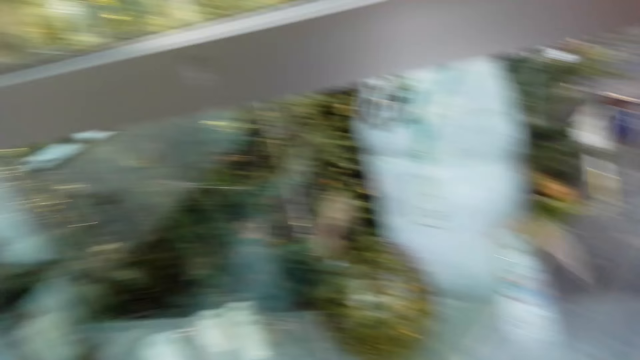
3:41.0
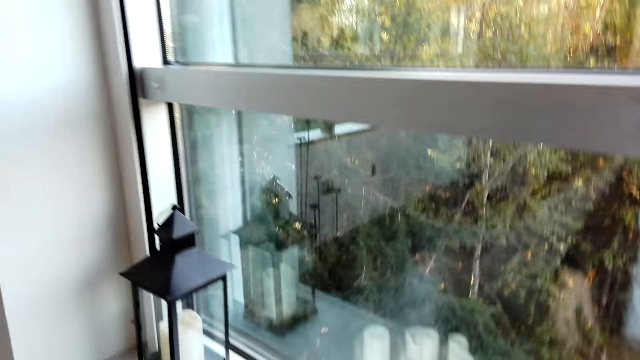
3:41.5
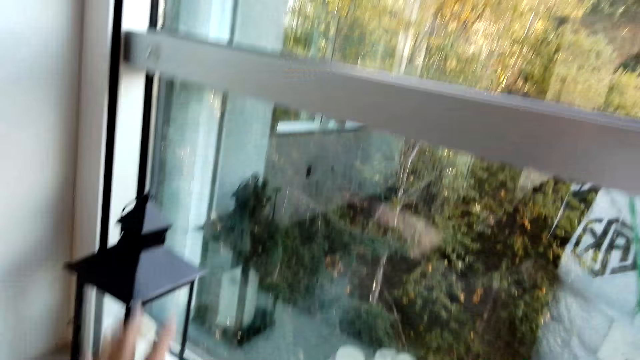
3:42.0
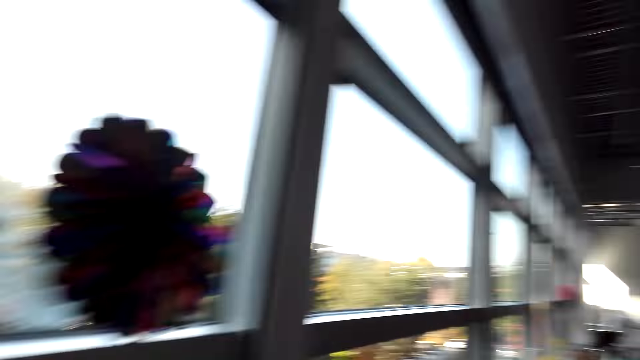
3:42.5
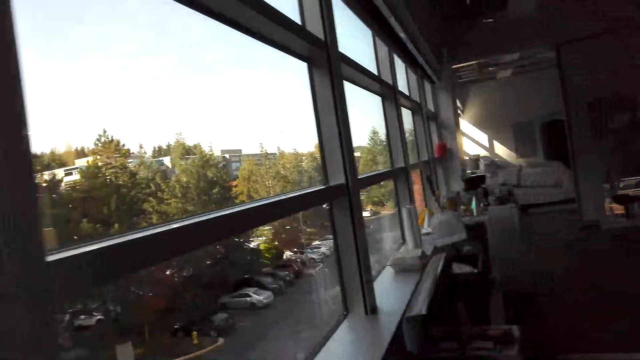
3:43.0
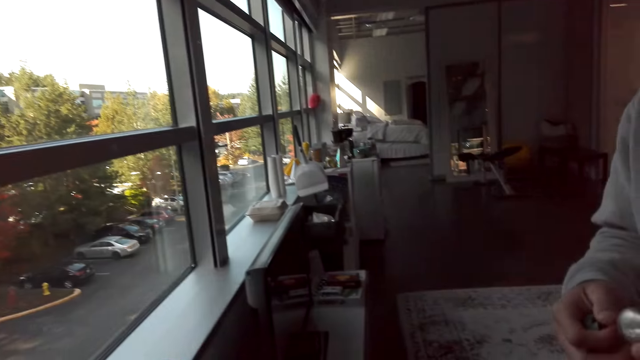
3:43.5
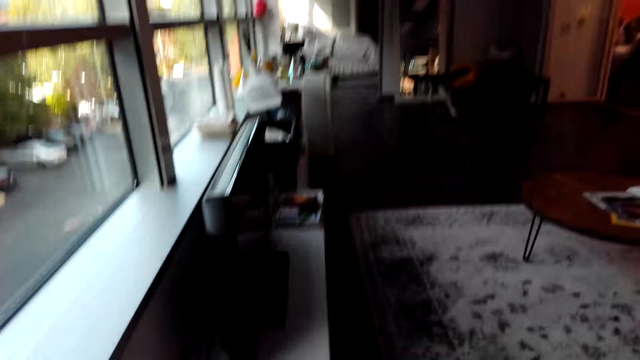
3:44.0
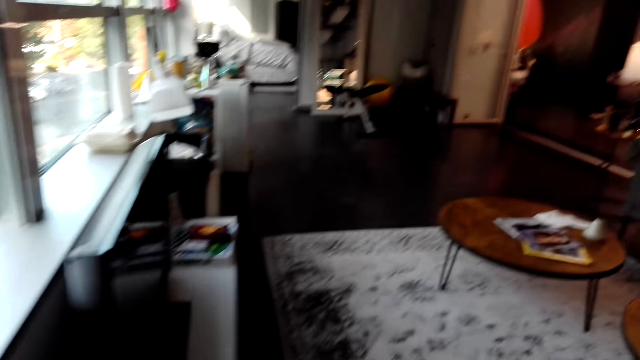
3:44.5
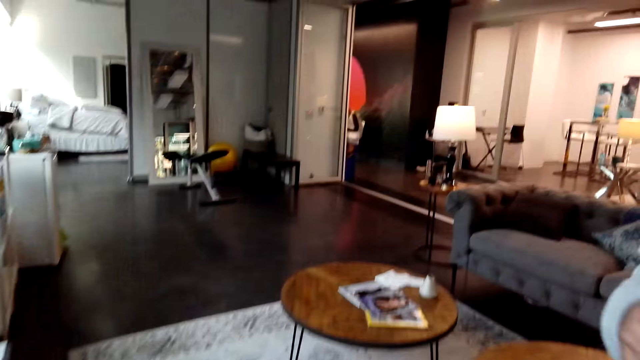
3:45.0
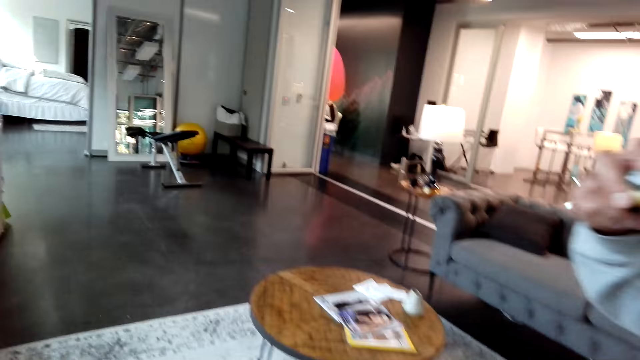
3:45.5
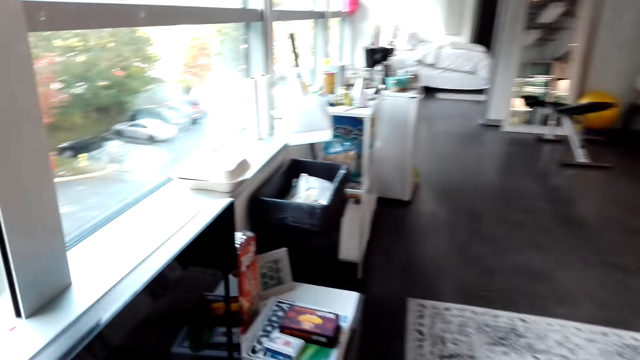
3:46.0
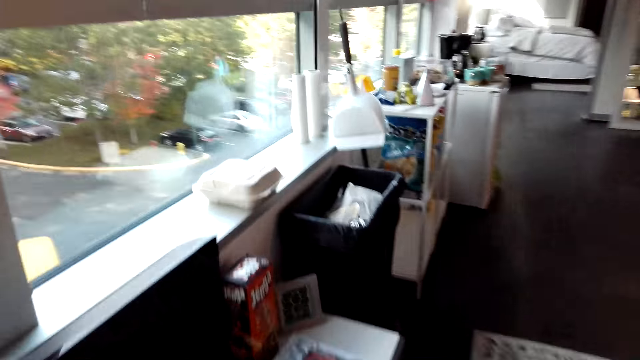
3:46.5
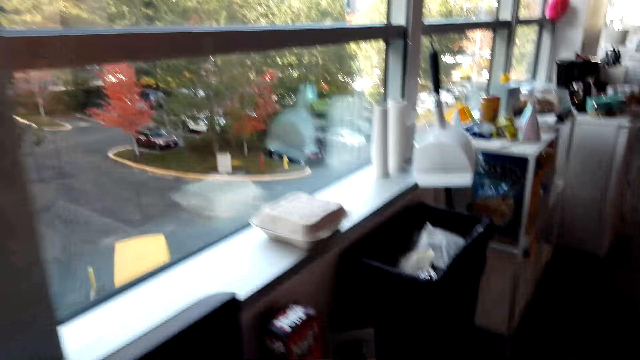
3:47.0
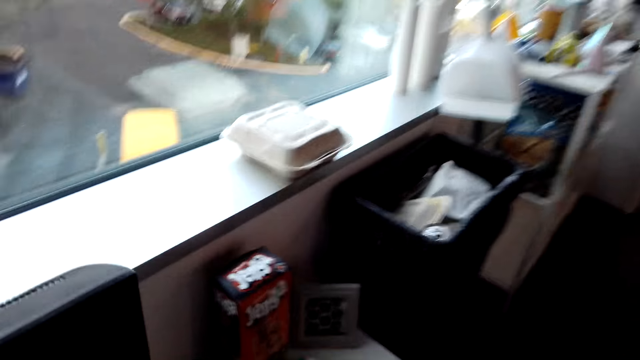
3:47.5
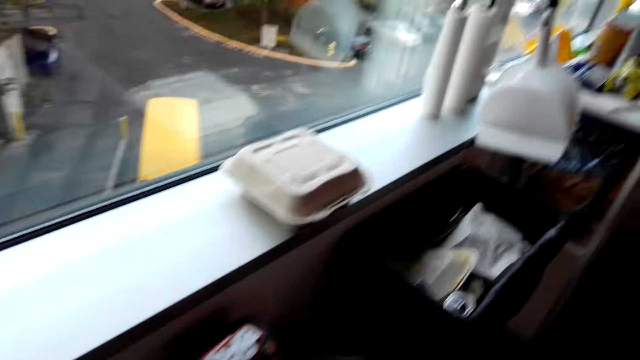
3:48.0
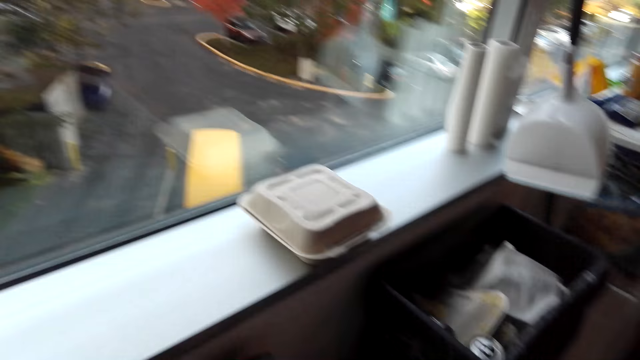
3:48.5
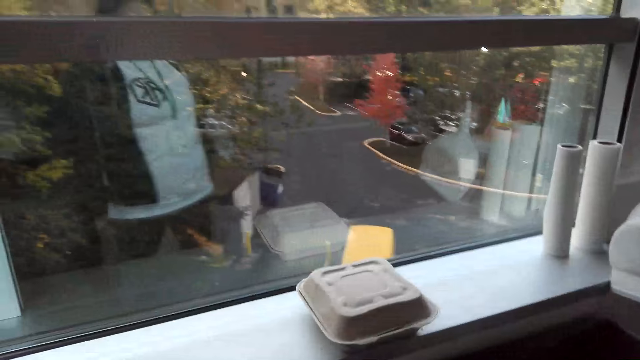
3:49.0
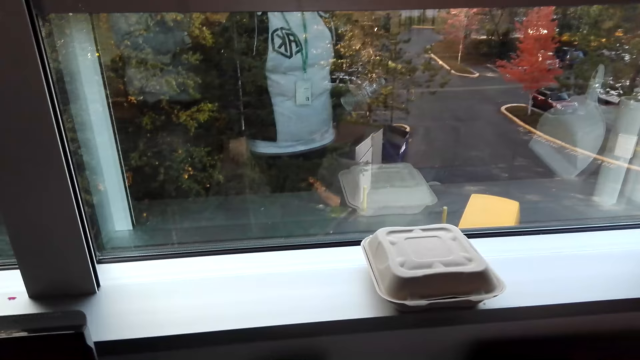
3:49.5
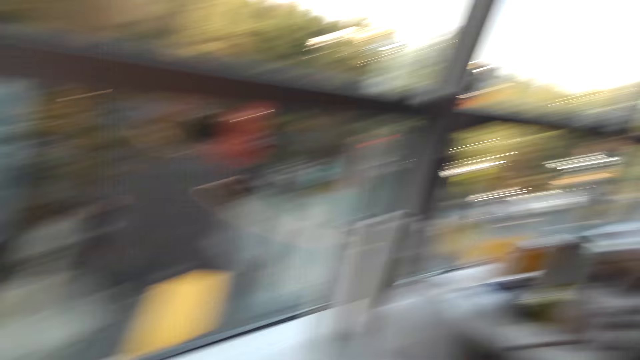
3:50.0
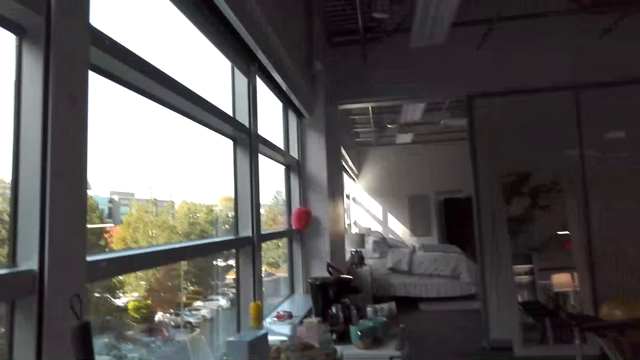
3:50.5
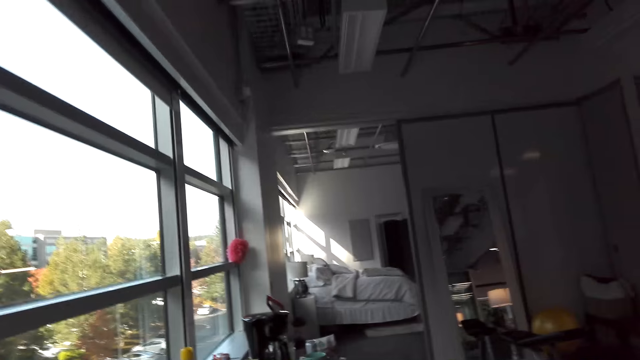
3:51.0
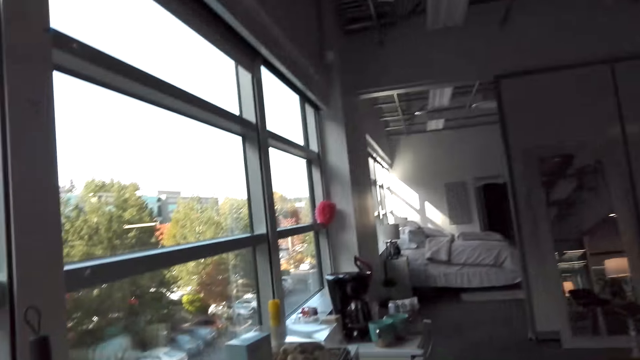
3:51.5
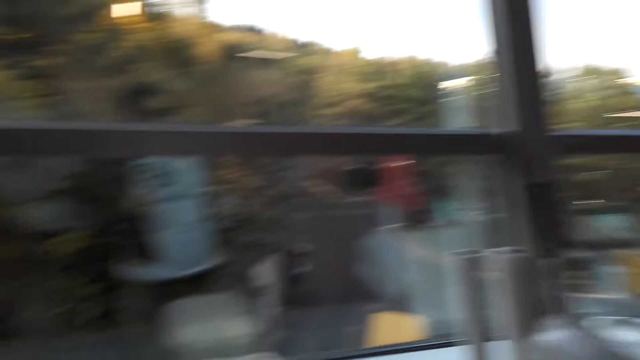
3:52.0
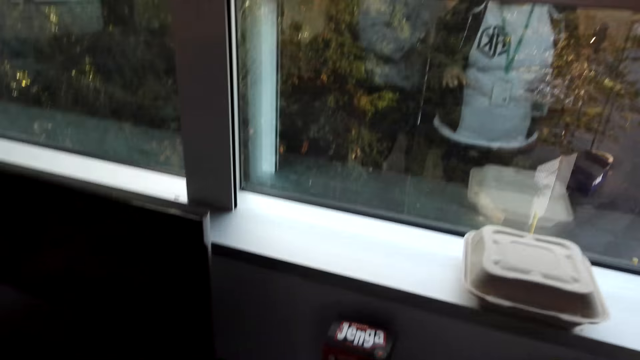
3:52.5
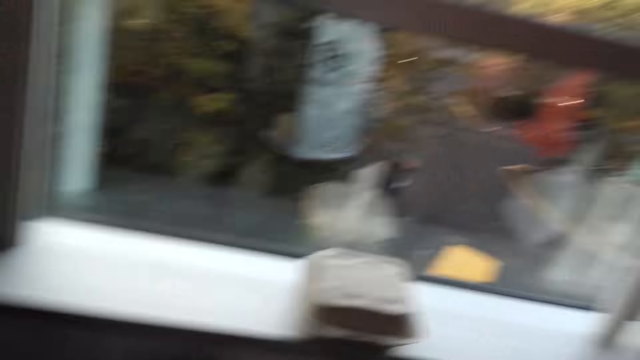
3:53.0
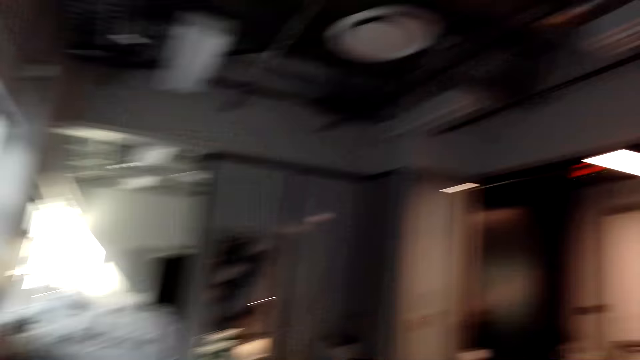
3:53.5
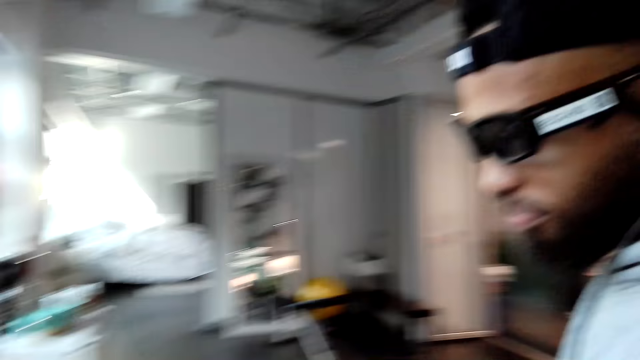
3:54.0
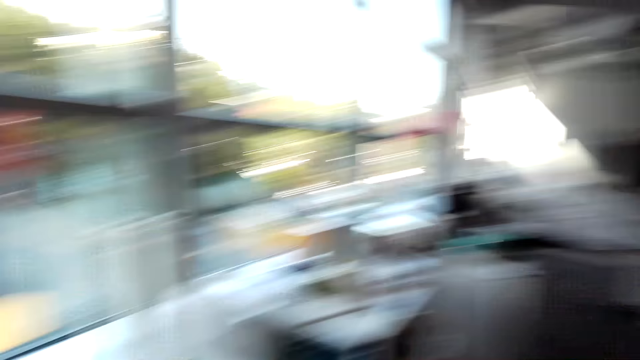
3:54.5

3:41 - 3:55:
The camera wearer walks around the apartment. They stare at the window. They look around the apartment.

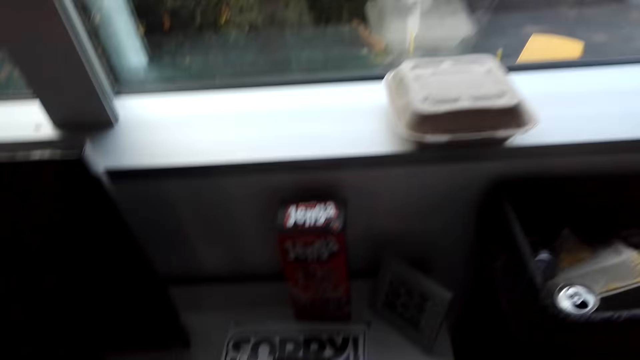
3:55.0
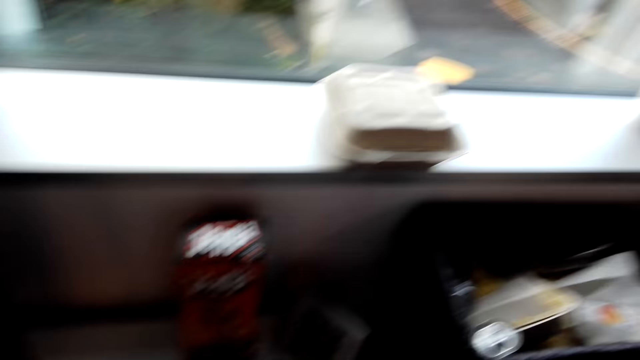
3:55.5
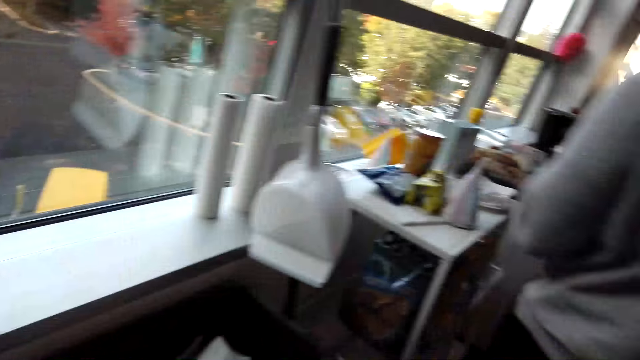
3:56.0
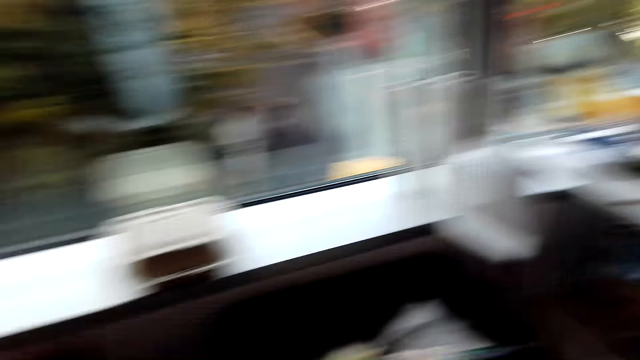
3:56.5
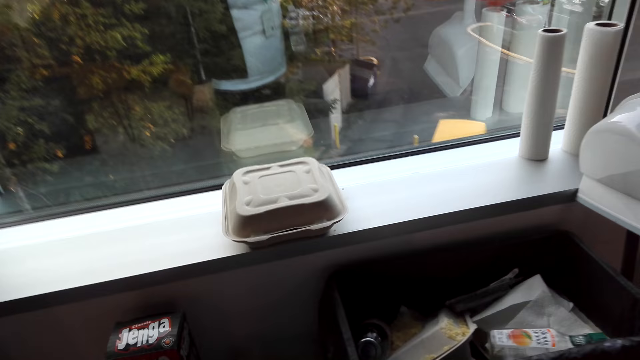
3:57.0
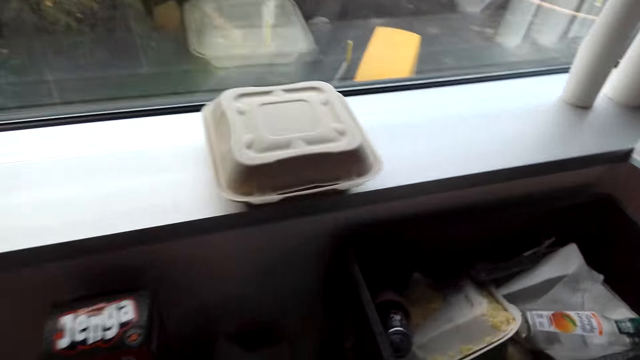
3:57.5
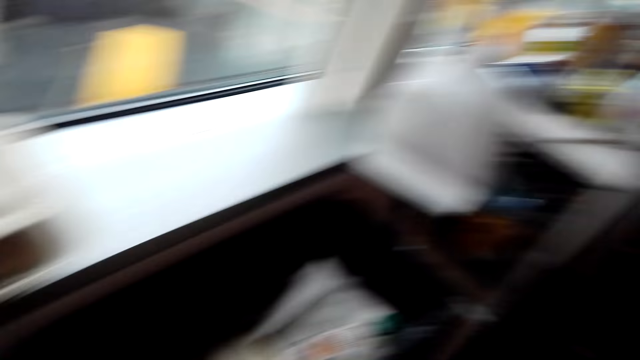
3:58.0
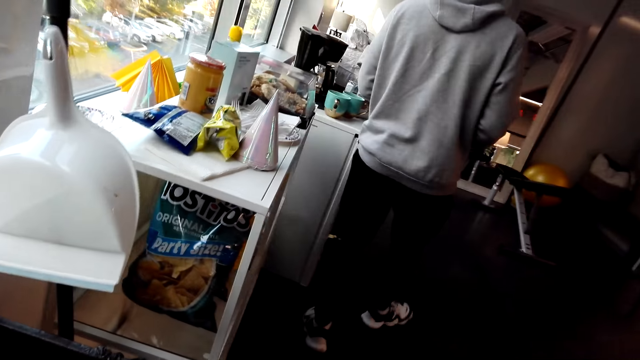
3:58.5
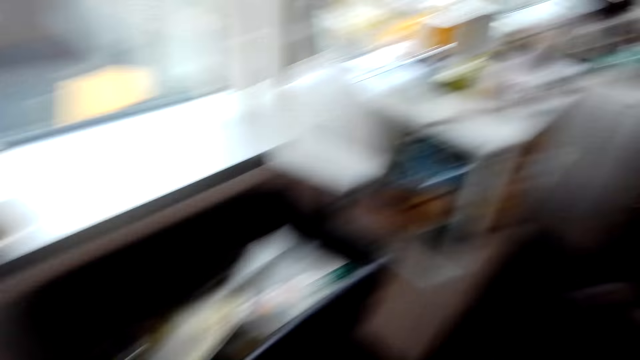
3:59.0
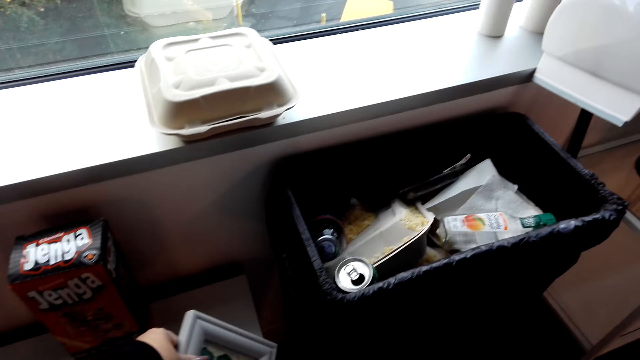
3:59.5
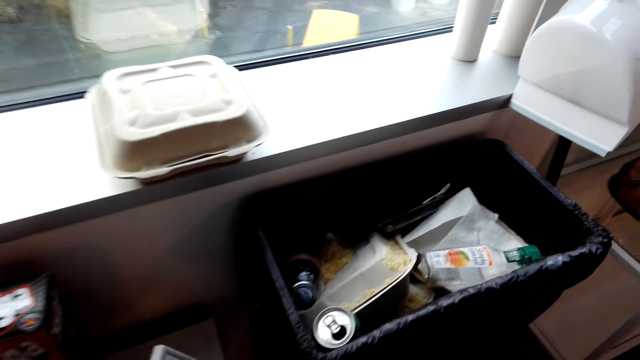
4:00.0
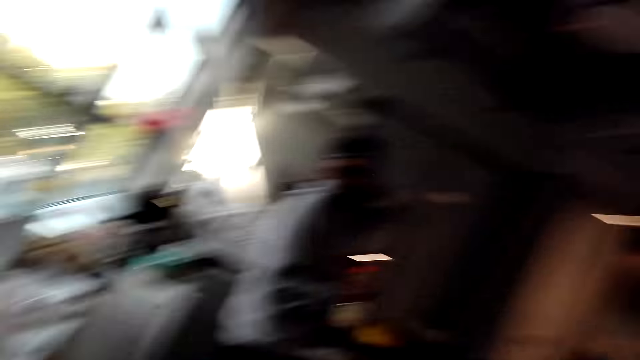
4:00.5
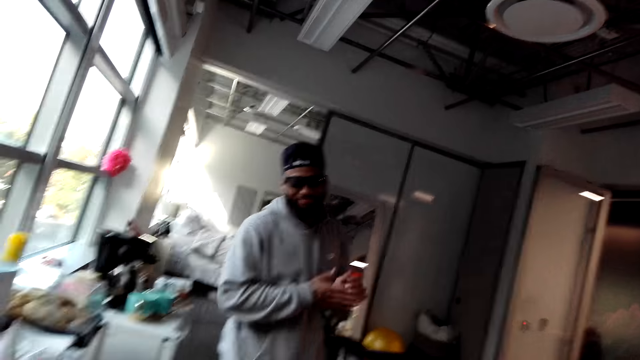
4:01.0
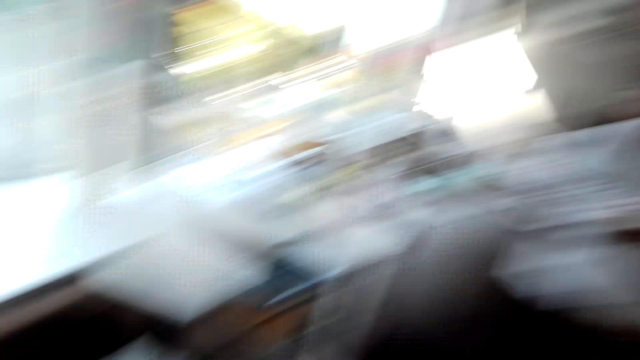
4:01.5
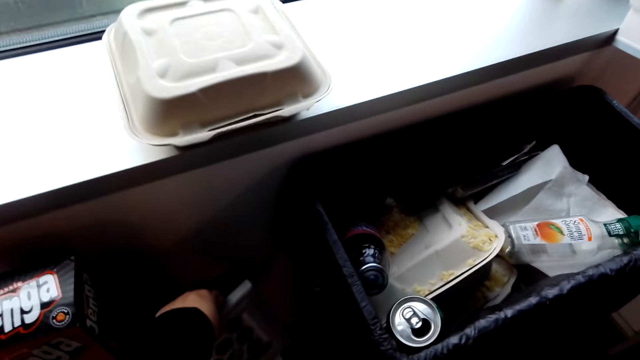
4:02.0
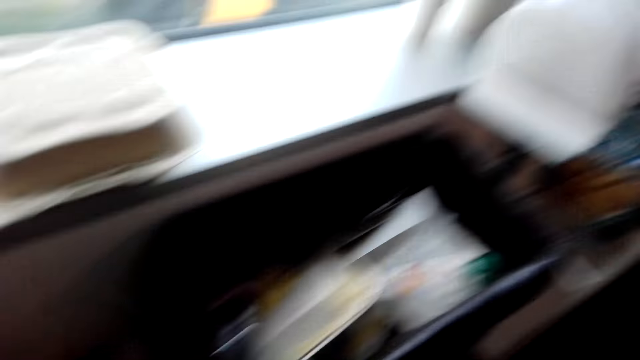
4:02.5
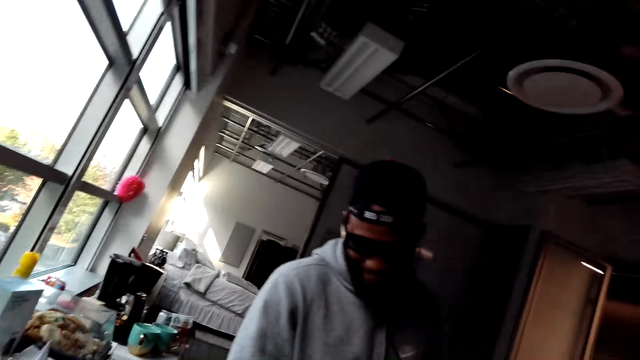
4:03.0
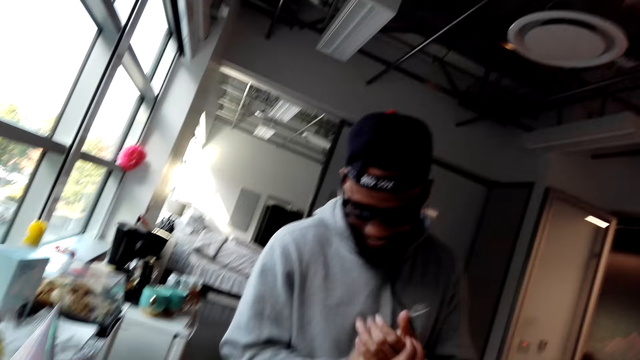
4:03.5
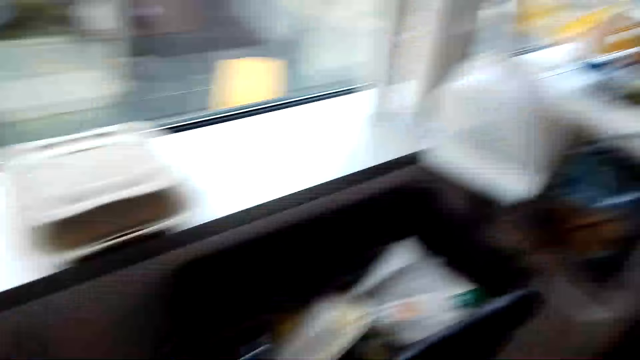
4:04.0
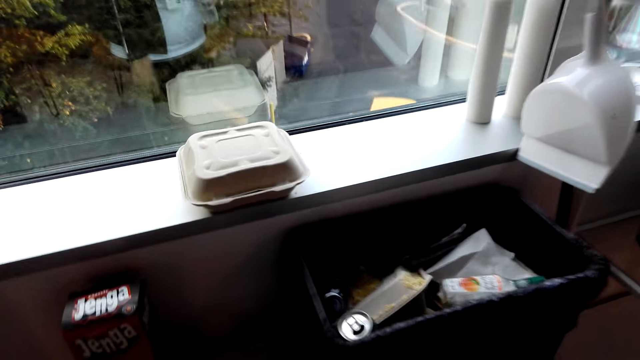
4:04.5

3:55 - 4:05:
A man walks in a room. The camera wearer stares at the man. They hold something. They stare at the trashcan. They stare at the man.
